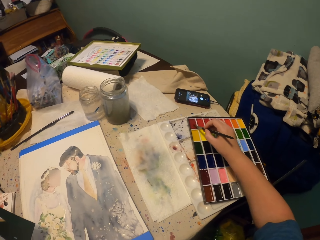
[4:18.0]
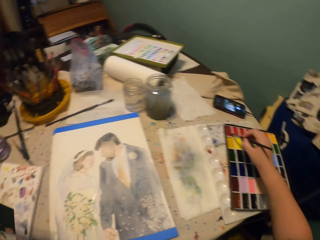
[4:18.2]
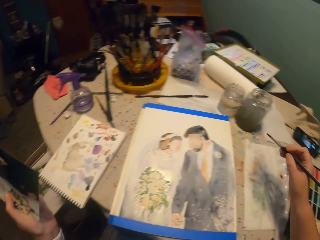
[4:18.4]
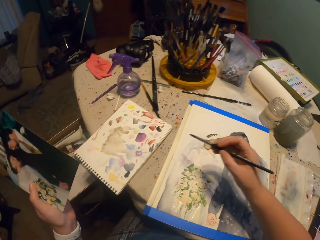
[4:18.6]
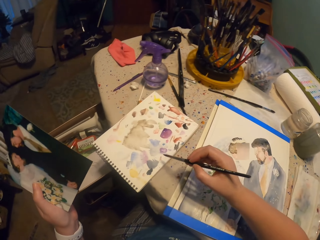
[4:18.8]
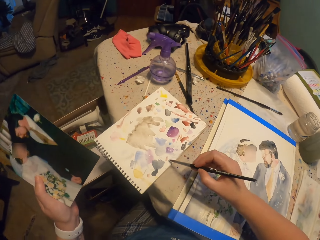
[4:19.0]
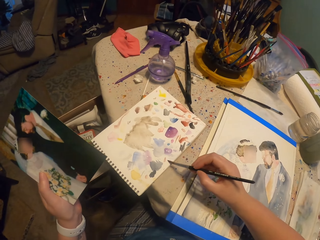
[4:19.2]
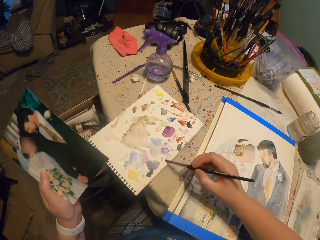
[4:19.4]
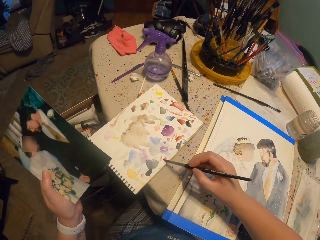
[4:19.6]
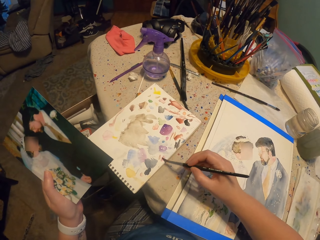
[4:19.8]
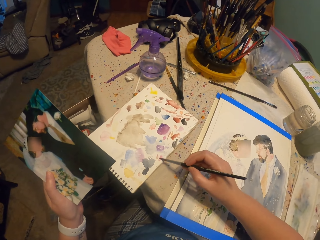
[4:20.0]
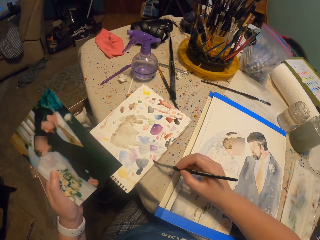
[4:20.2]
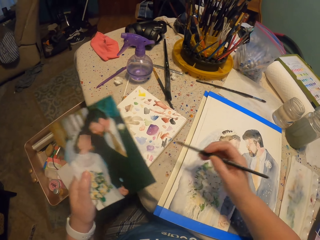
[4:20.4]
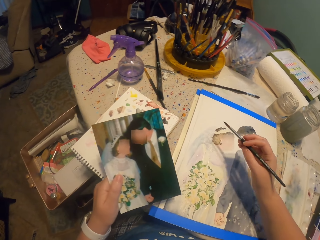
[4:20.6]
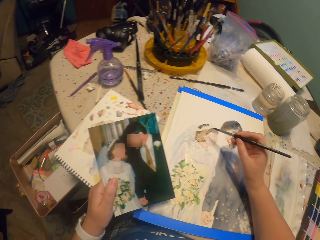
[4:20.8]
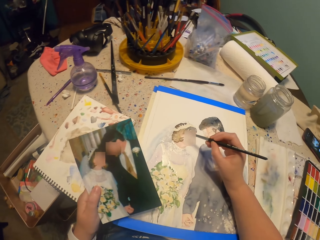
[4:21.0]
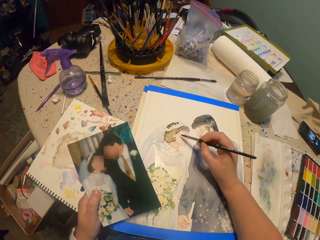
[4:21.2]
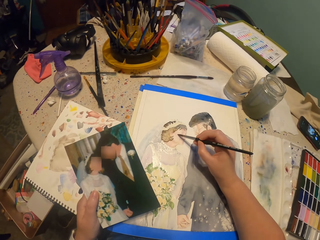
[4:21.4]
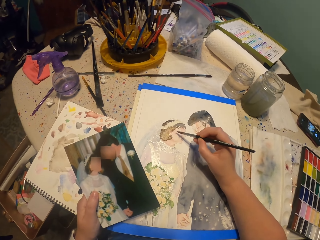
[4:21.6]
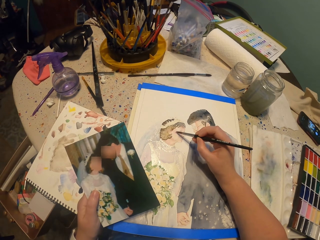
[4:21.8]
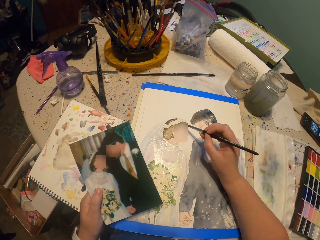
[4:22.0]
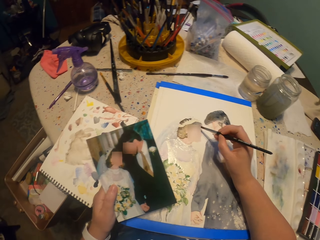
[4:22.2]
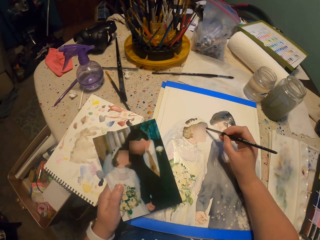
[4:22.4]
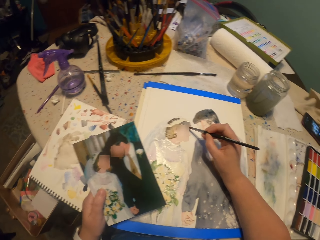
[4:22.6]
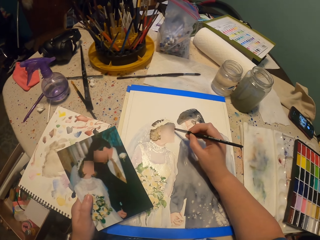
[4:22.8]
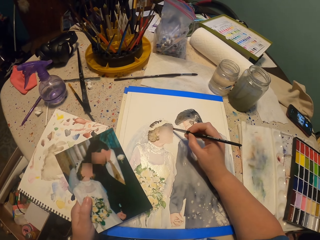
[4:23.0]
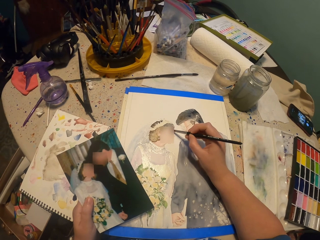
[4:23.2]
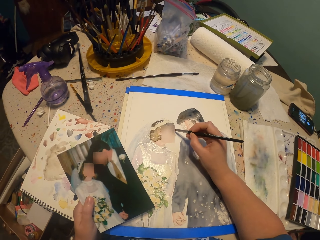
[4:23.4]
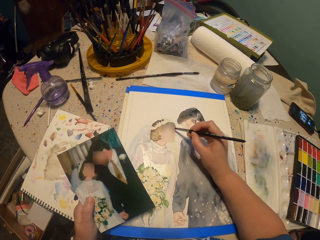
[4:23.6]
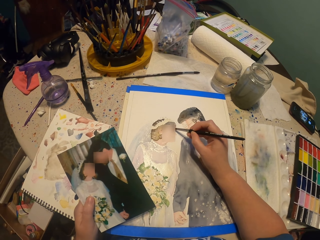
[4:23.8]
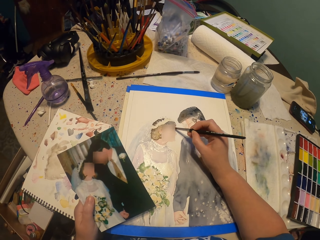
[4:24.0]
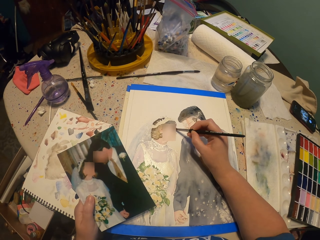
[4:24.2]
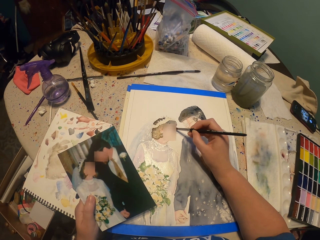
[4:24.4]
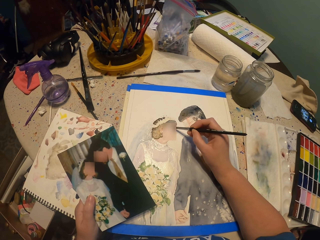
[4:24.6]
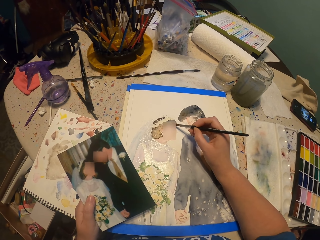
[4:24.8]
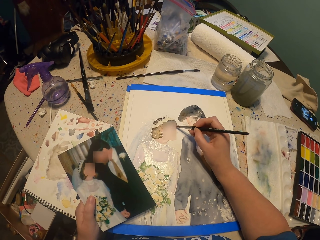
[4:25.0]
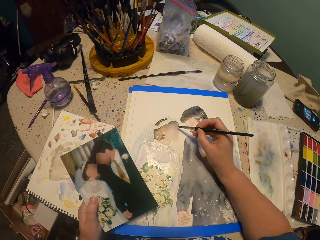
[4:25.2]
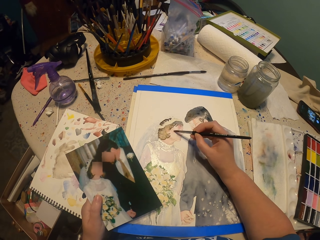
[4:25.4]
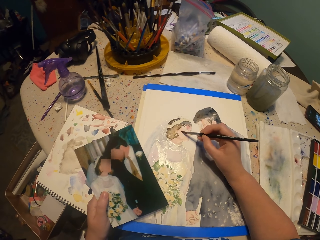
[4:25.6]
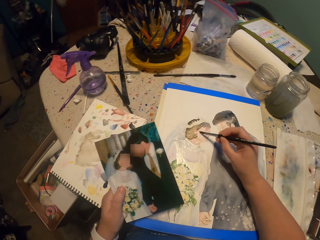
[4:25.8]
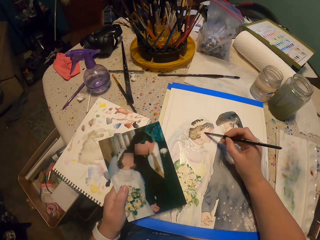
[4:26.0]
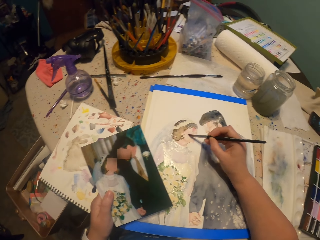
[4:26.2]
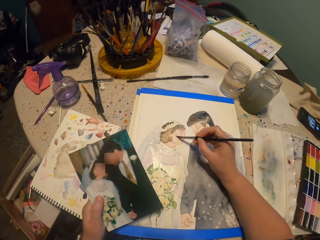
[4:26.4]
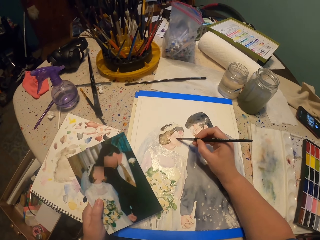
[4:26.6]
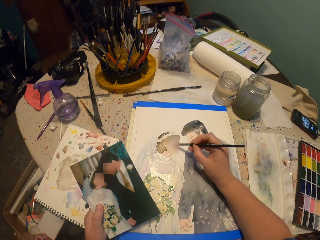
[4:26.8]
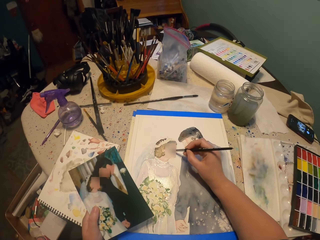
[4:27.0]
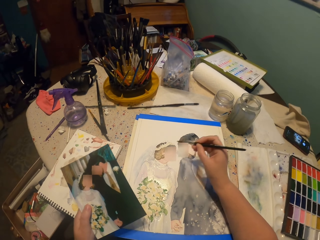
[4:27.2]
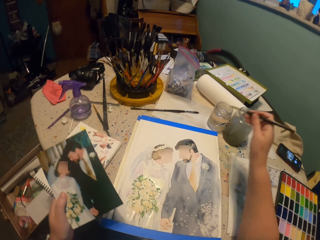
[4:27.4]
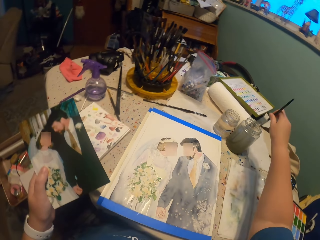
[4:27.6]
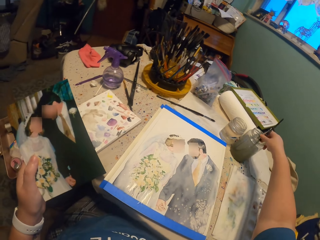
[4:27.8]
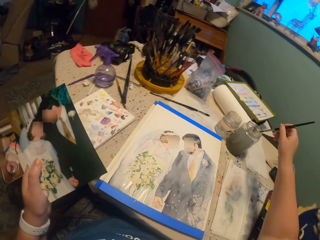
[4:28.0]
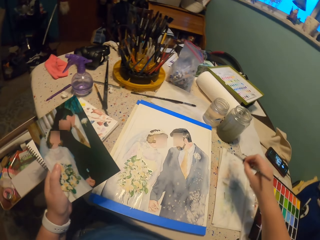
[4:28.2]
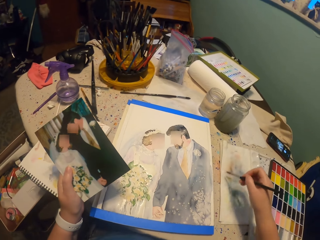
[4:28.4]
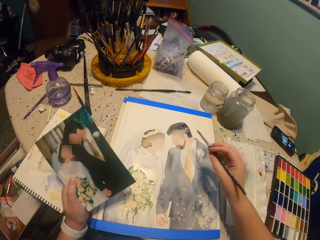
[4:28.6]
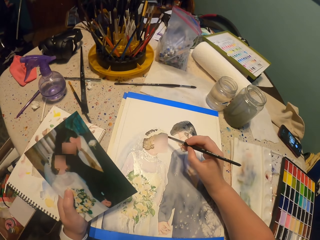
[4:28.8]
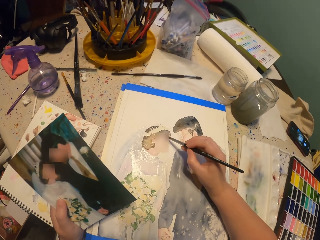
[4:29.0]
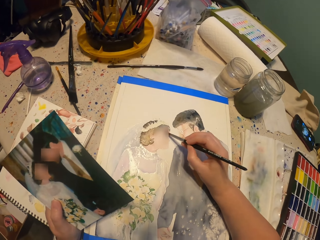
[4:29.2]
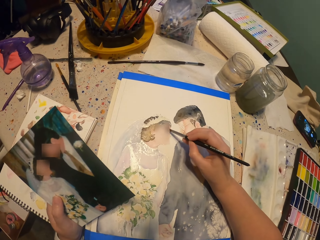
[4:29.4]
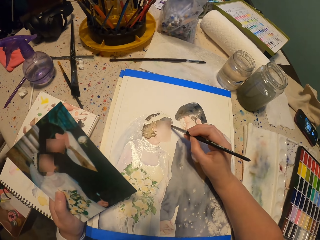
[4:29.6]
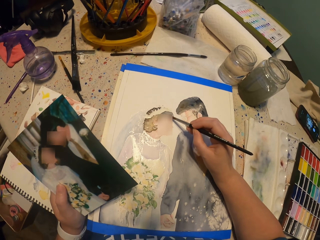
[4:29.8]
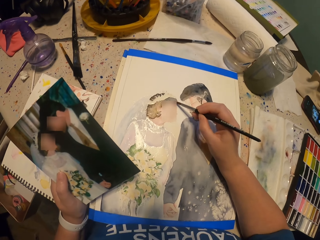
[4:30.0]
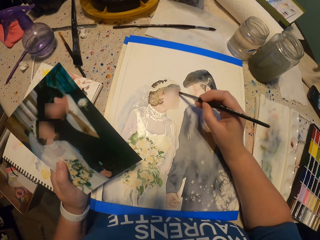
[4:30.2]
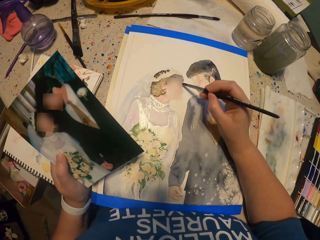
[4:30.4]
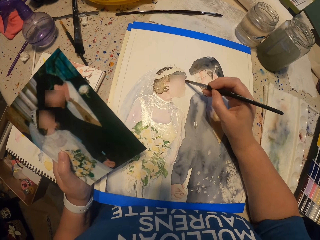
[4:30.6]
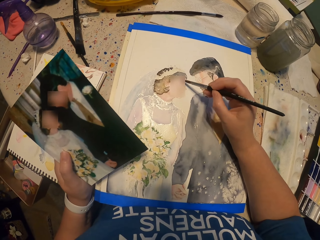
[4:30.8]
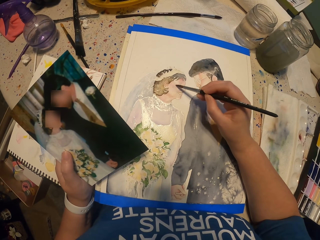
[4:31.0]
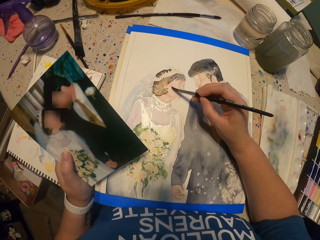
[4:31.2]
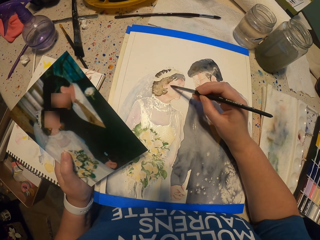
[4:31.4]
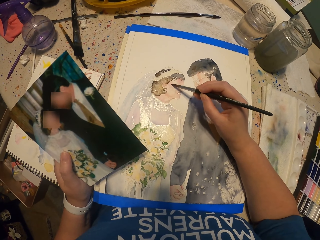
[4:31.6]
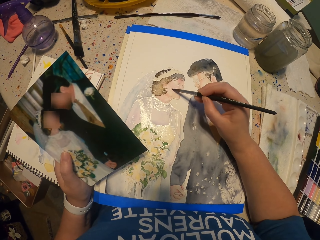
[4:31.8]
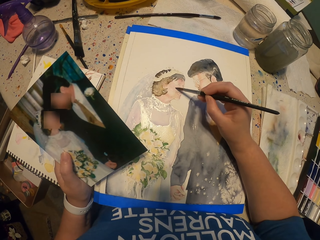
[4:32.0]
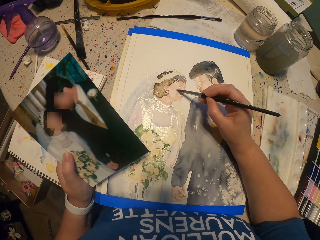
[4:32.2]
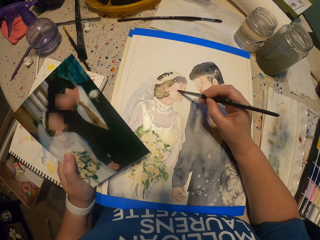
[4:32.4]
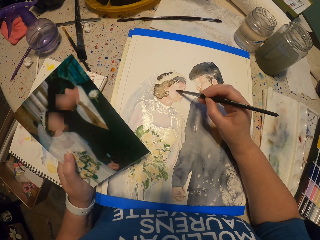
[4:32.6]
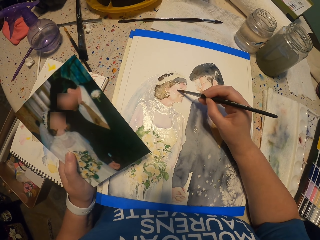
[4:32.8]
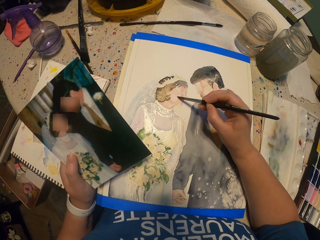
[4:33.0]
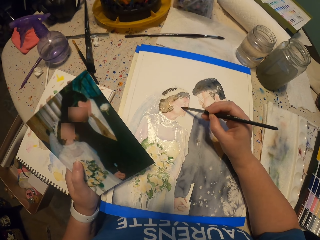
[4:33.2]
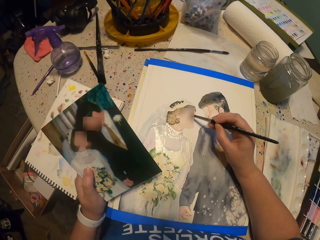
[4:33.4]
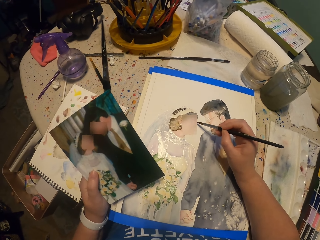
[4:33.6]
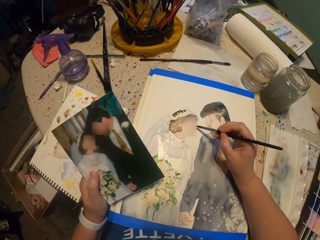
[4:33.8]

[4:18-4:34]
The camera wearer wipes the brush paint on the paint book. They paint the picture. They dip the paint brush into a glass of water. They squeeze the paint brush on the paper. They paint the picture.

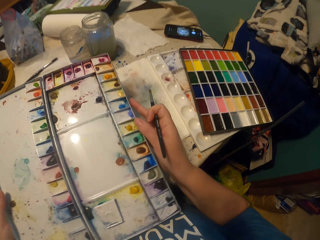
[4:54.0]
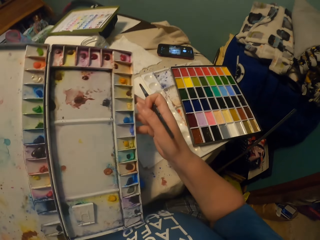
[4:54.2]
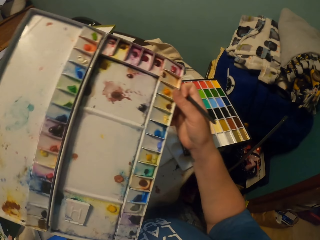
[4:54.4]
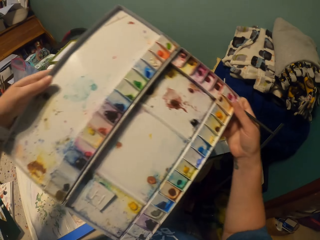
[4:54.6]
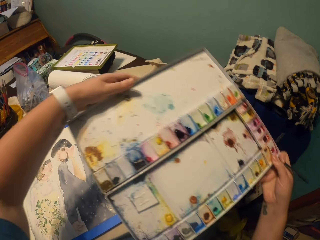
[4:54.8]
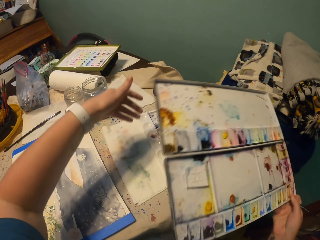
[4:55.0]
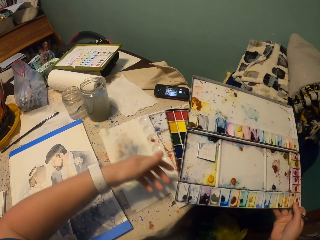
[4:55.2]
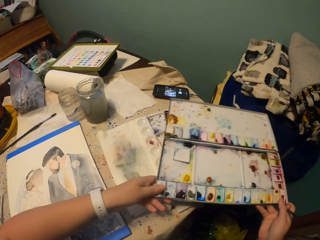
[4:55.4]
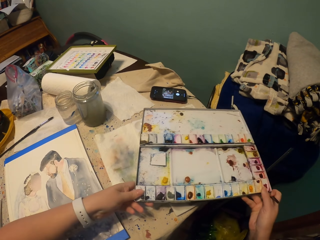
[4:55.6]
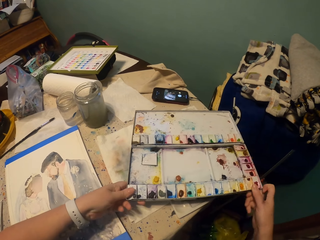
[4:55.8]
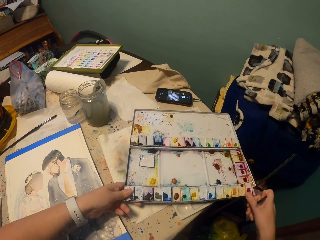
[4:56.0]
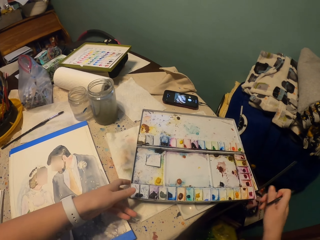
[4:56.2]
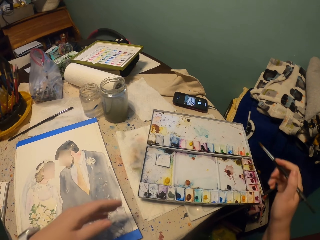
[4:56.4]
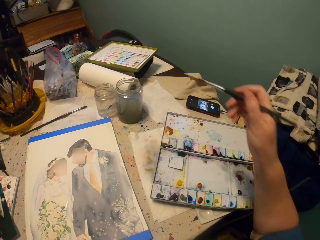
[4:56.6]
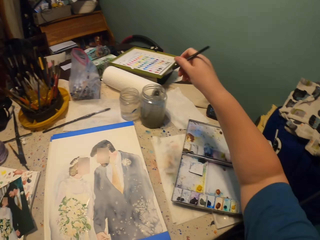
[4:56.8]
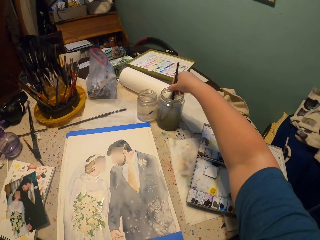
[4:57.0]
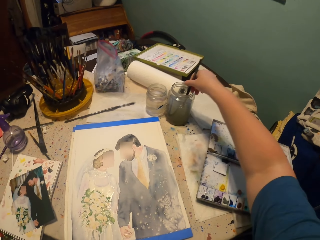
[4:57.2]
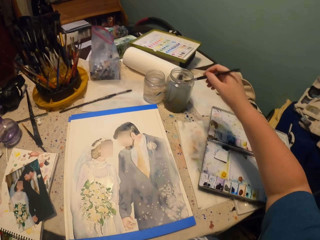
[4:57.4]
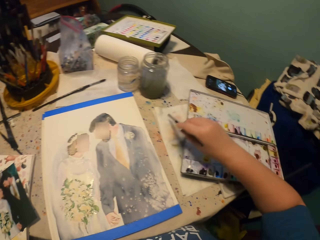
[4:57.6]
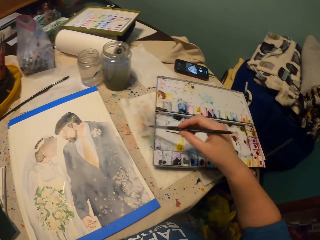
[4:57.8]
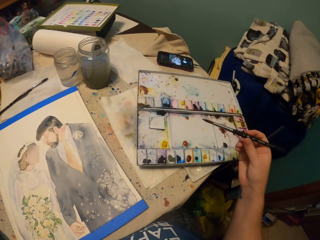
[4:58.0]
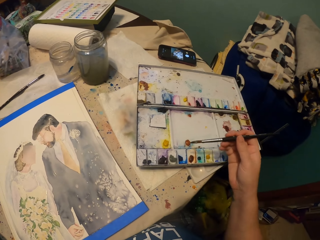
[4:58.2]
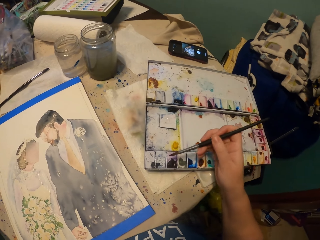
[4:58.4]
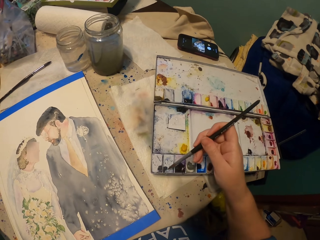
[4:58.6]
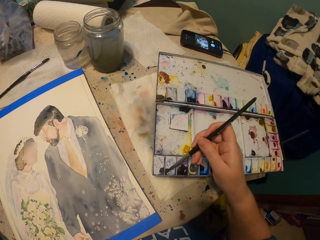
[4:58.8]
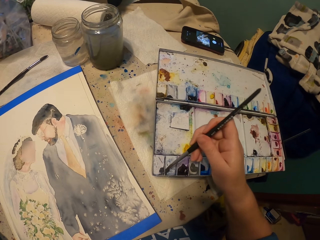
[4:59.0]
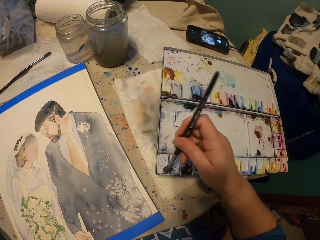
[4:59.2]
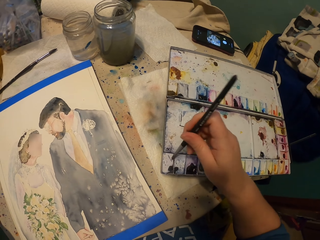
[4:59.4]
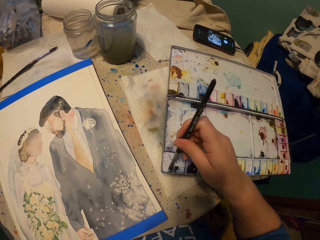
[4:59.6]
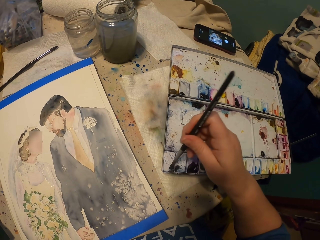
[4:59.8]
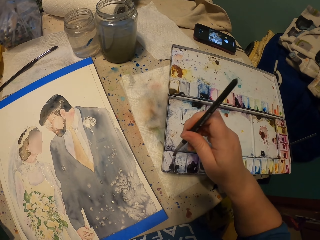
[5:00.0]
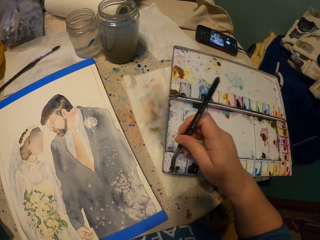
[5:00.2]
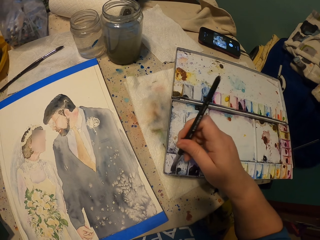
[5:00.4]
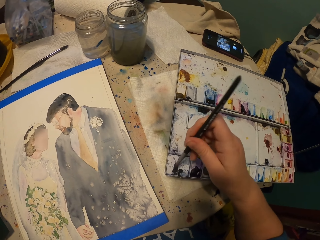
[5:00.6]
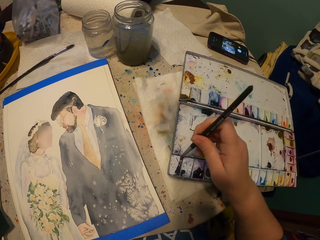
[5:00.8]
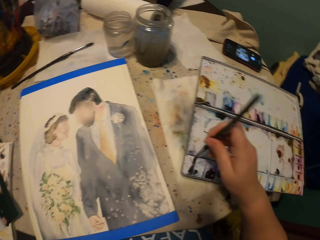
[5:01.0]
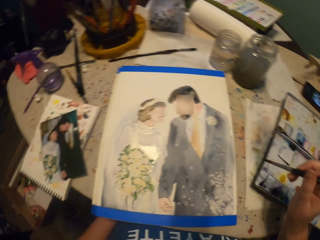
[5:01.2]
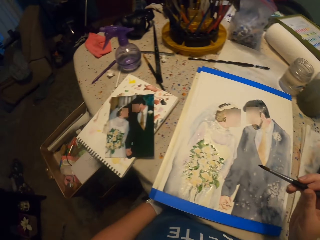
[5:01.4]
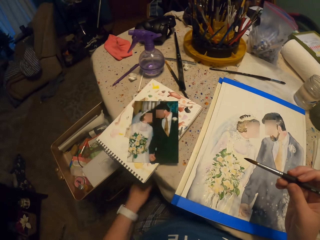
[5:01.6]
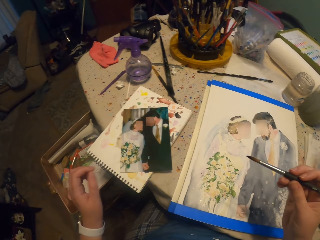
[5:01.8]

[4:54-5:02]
The camera wearer puts the water paint on the table. They pick up the water from the glass with a paint brush. They squeeze the water on the towel from the paint brush. They pick the color from the water paint with the paint brush.
